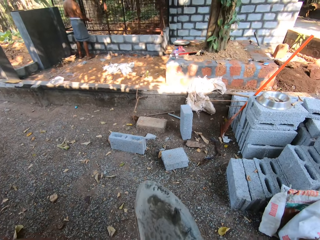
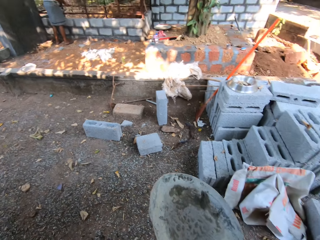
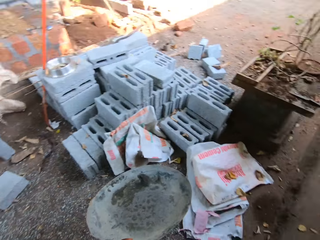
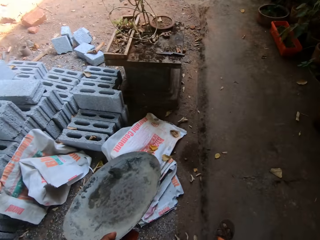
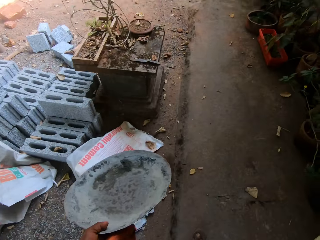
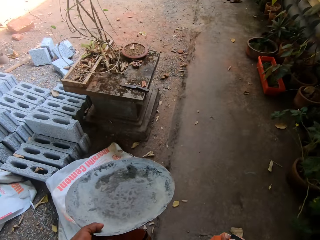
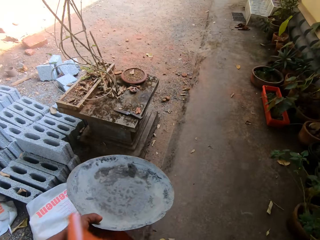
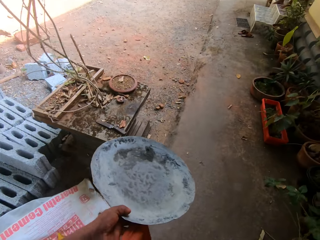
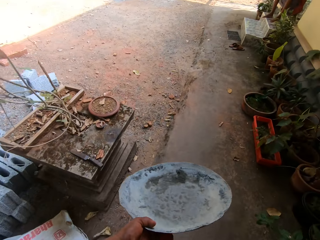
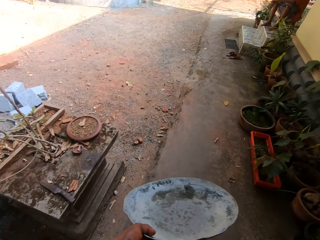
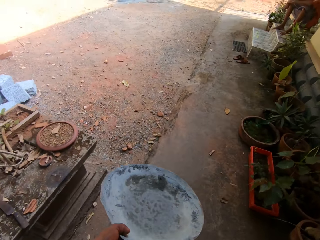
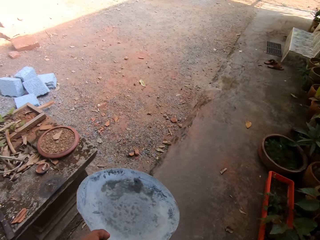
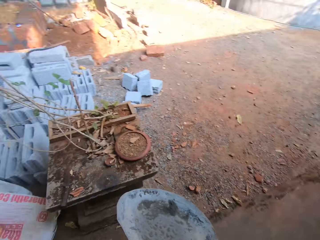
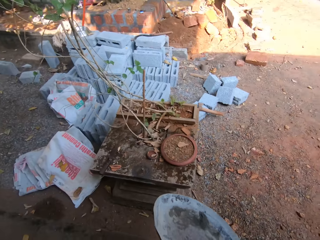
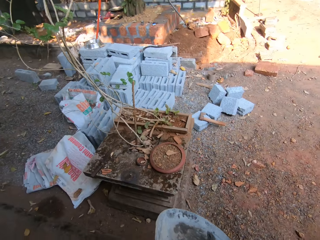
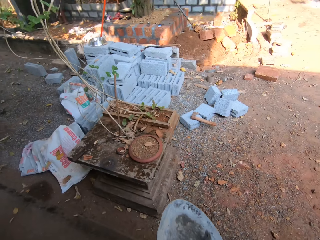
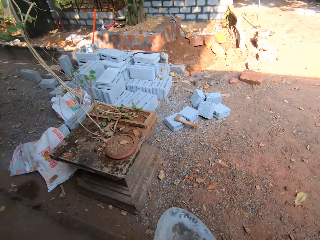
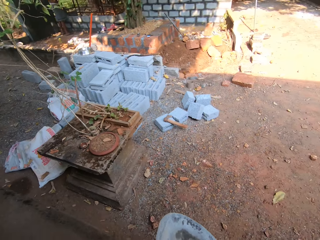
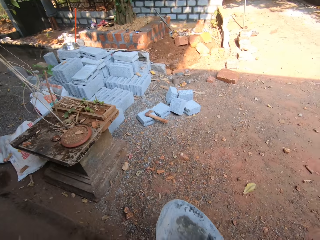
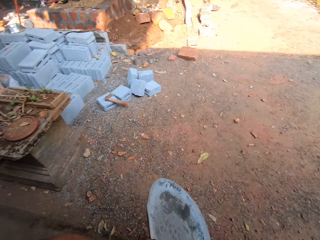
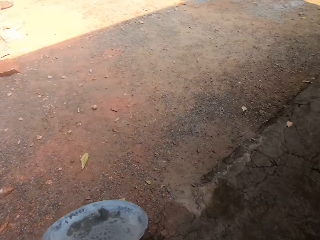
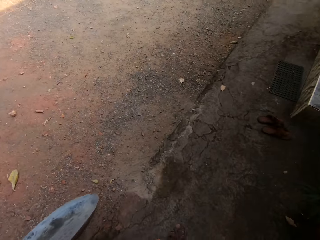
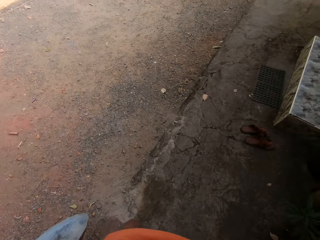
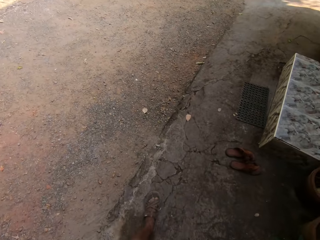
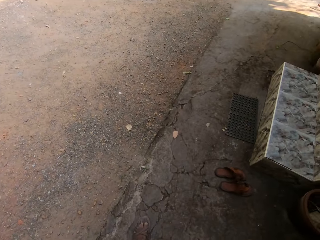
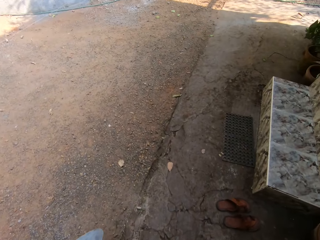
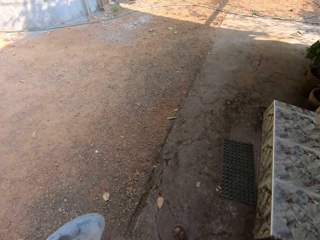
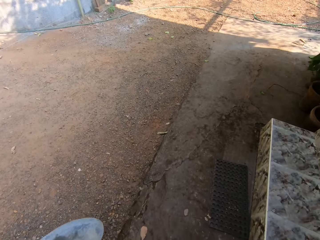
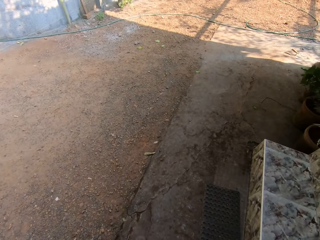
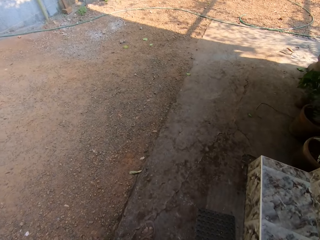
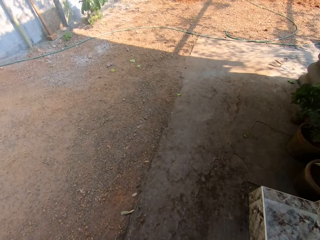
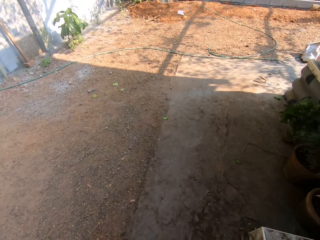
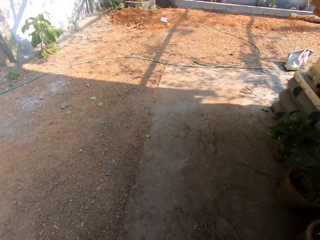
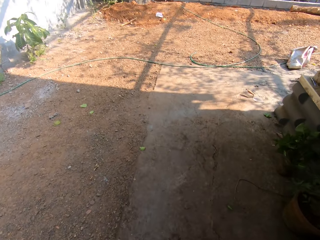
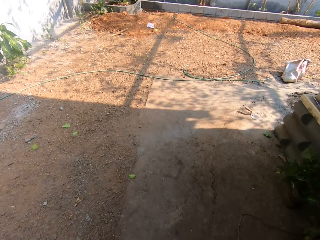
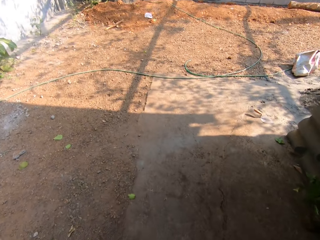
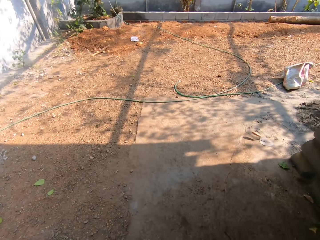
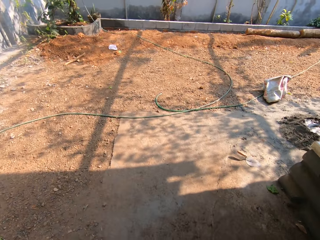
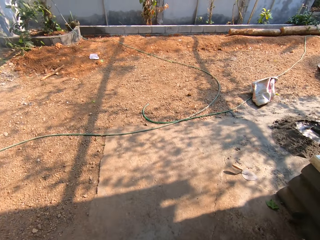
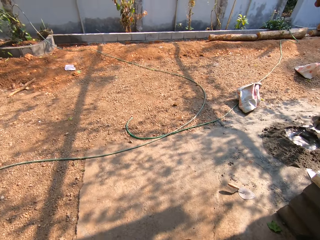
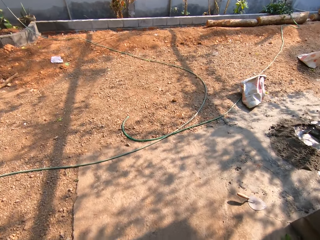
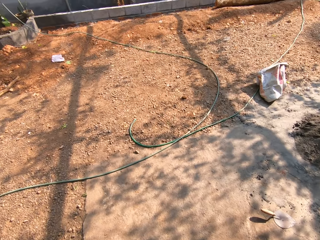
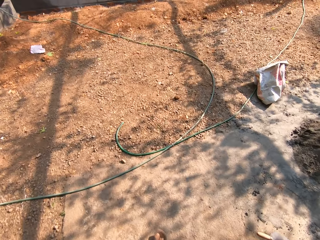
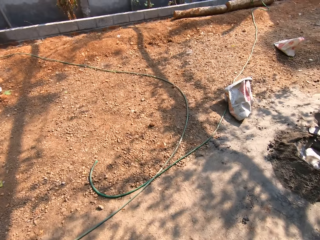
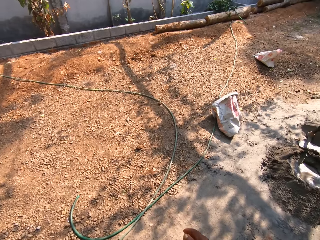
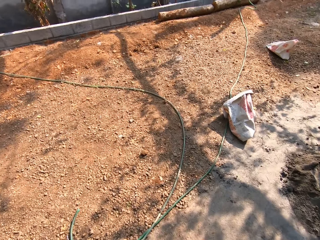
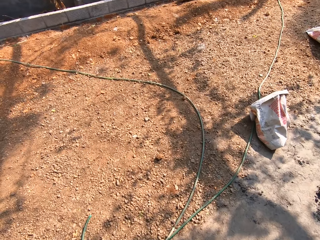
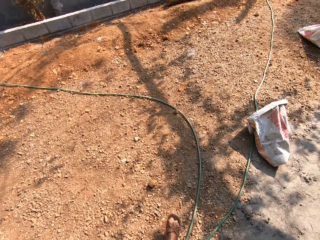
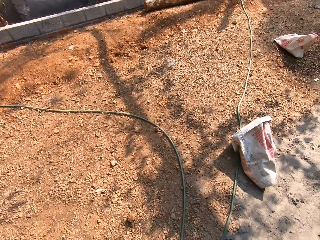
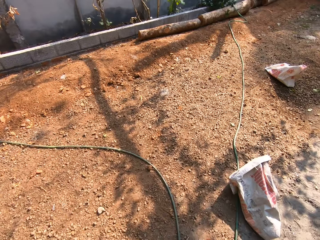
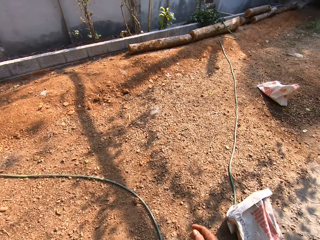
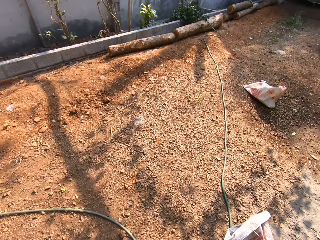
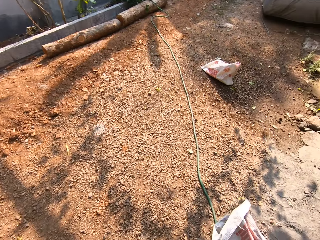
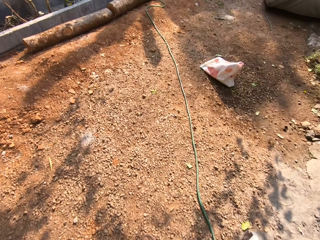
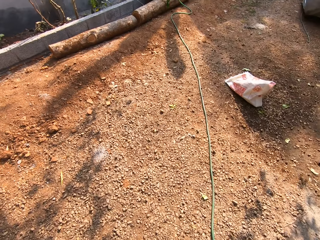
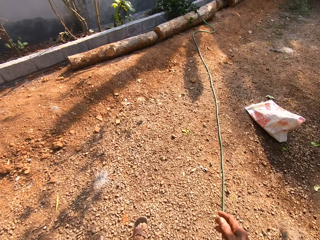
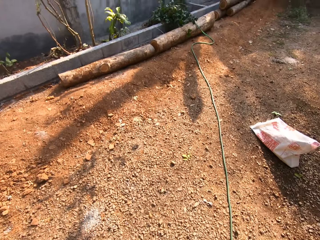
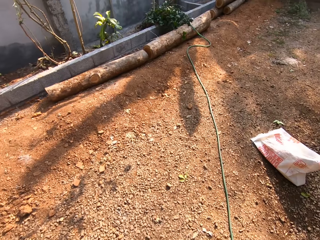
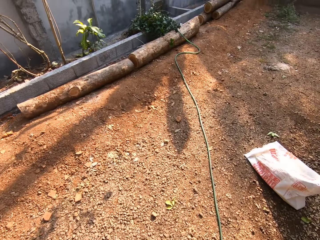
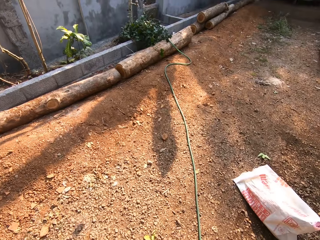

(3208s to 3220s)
The camera wearer holds the tray with his left hand.

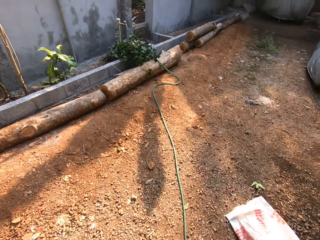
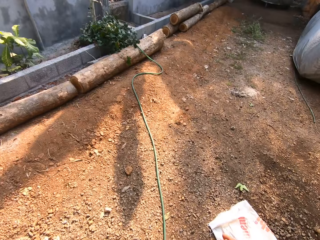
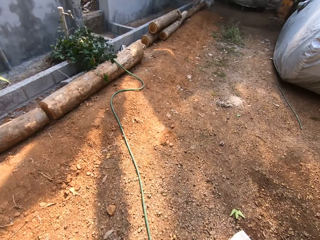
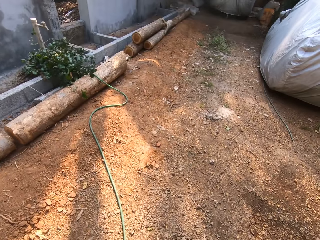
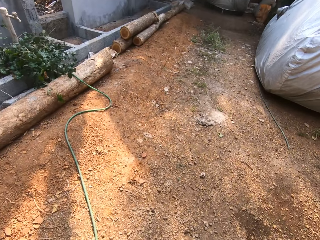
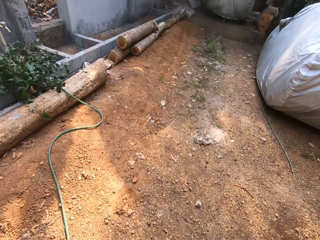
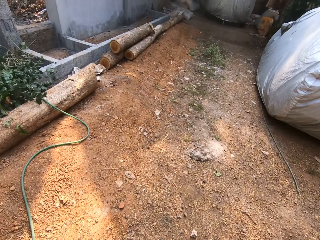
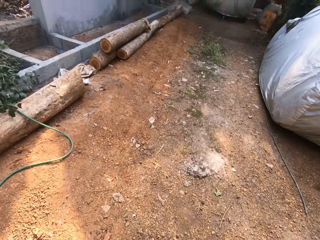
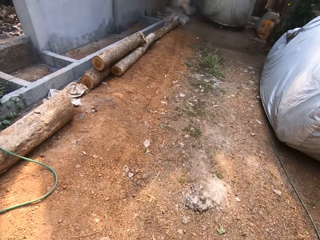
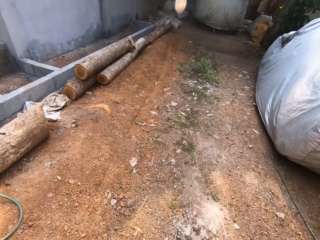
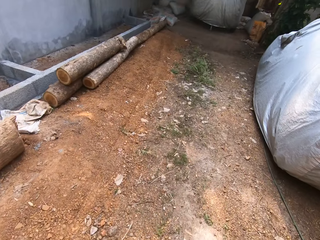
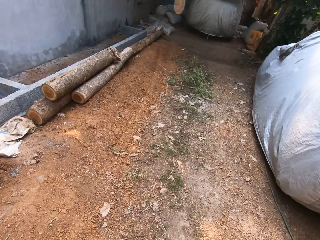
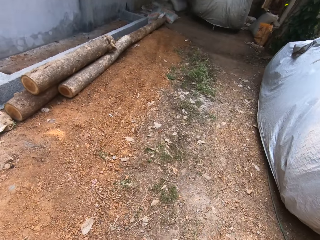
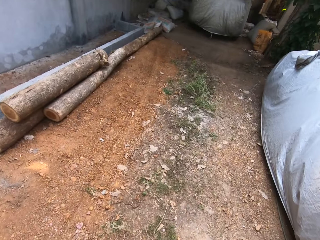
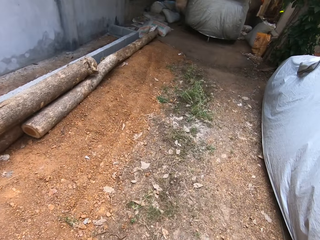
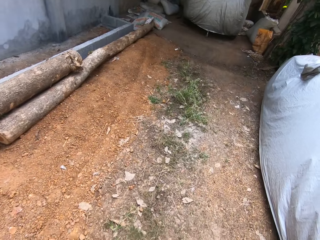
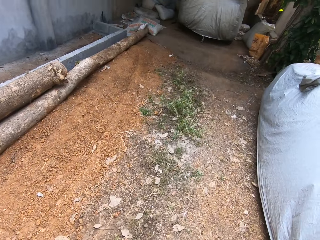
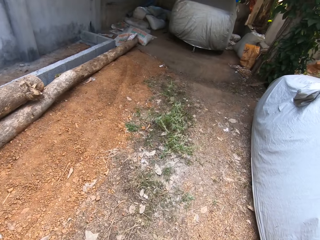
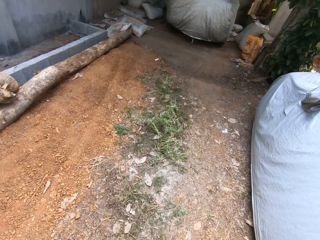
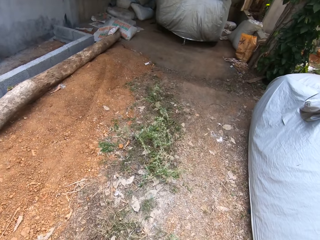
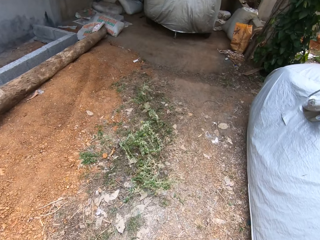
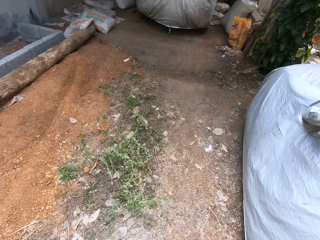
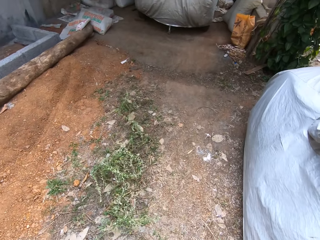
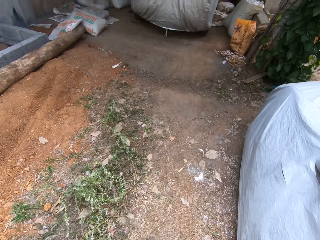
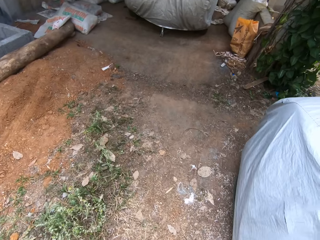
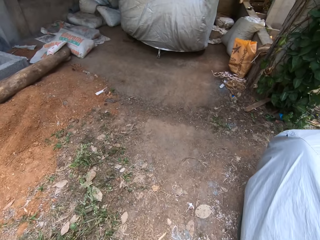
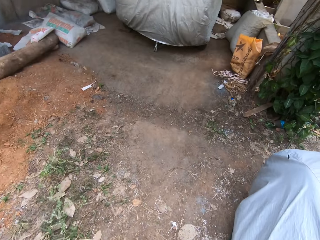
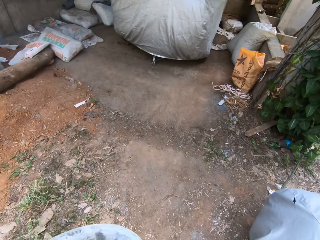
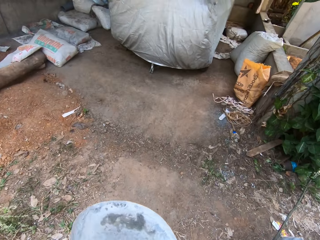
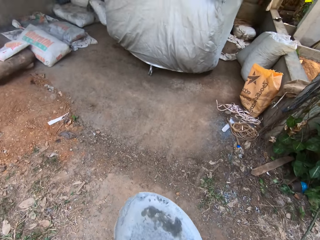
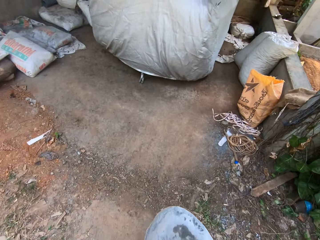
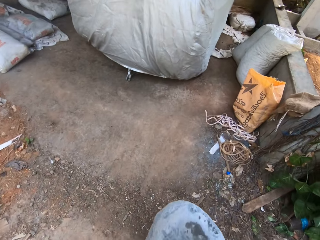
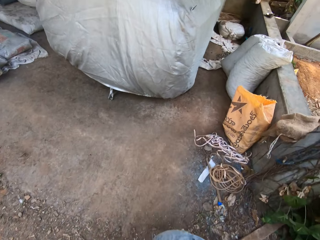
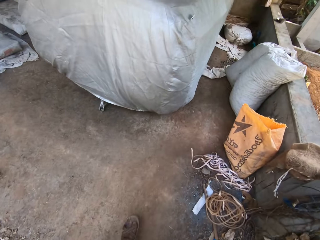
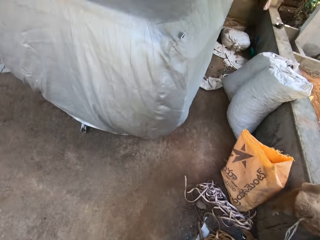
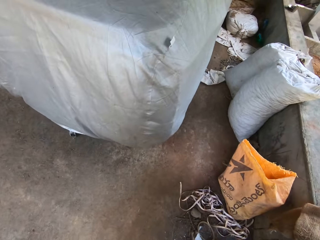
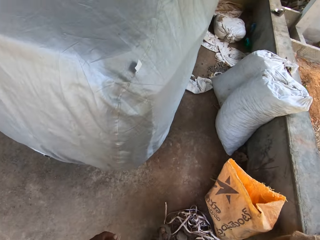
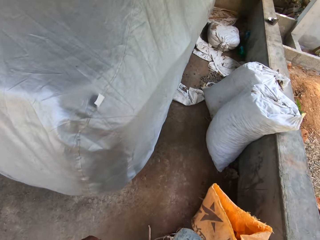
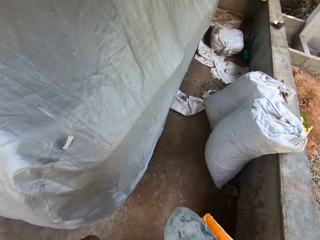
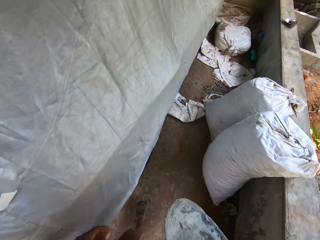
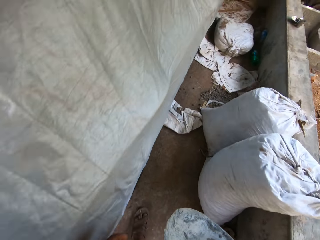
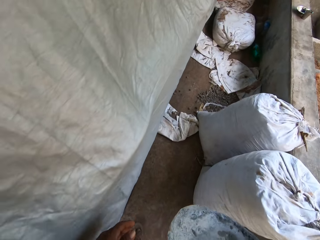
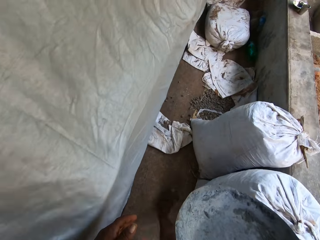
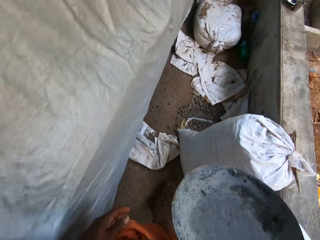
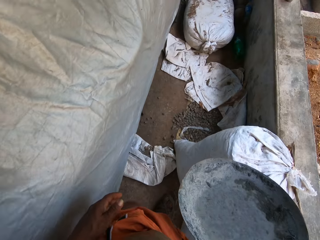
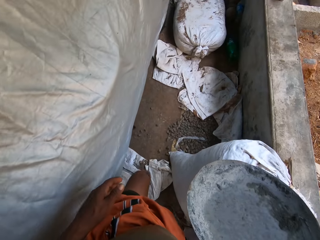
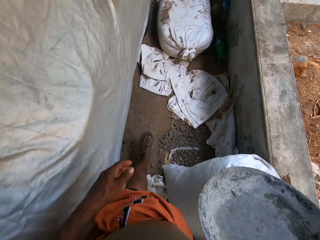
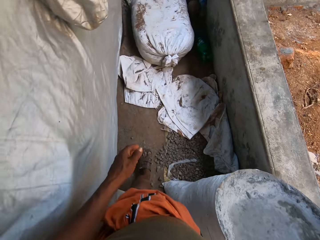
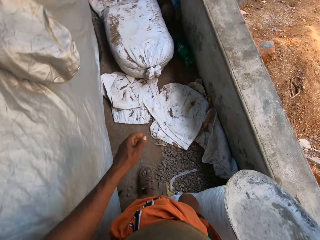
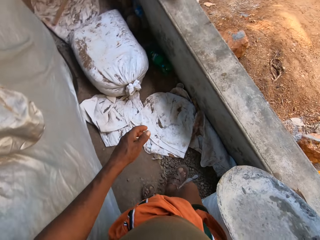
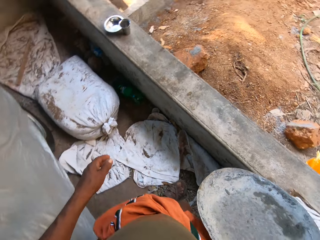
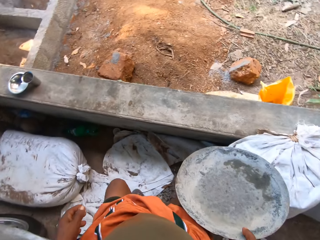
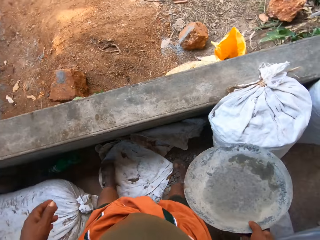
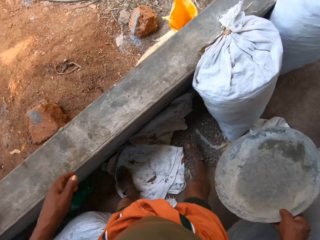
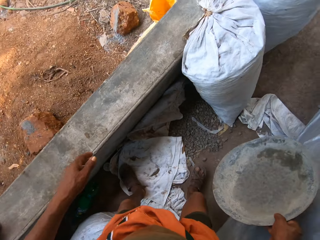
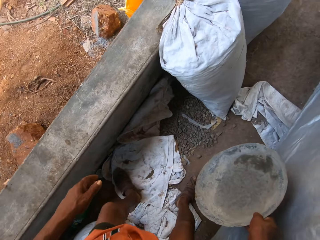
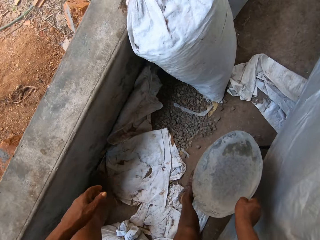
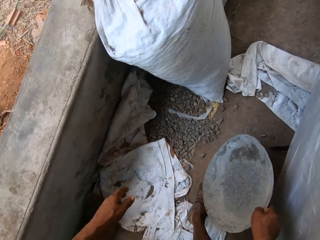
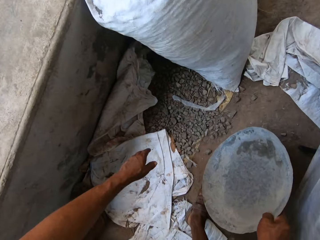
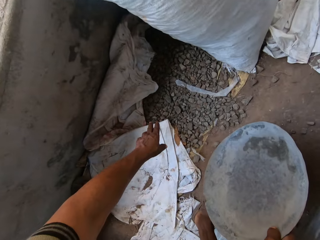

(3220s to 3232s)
The camera wearer holds the tray with his right hand.
